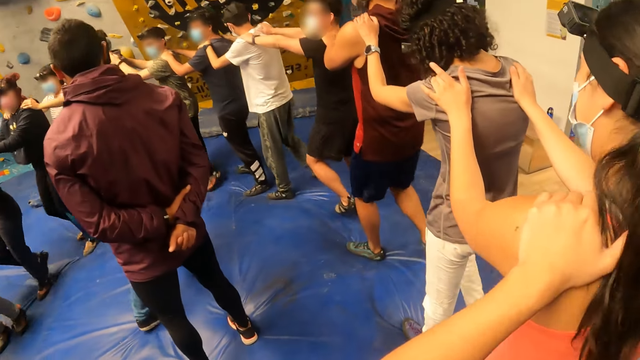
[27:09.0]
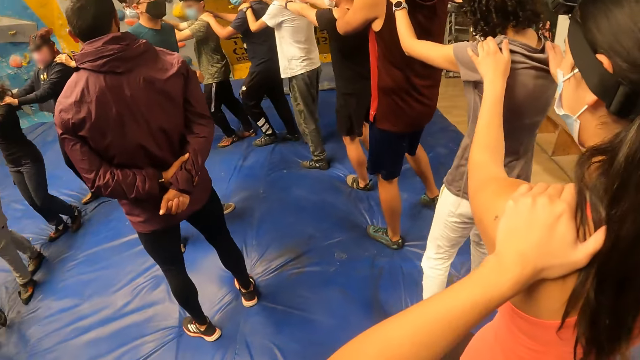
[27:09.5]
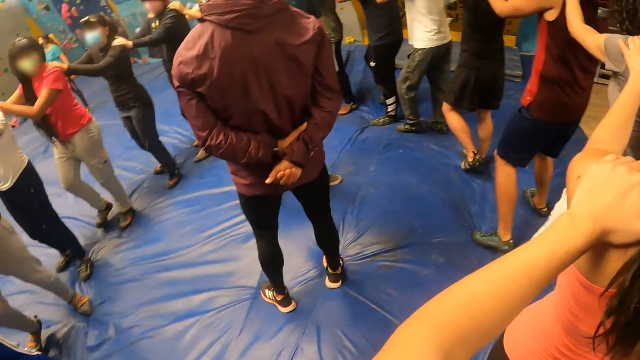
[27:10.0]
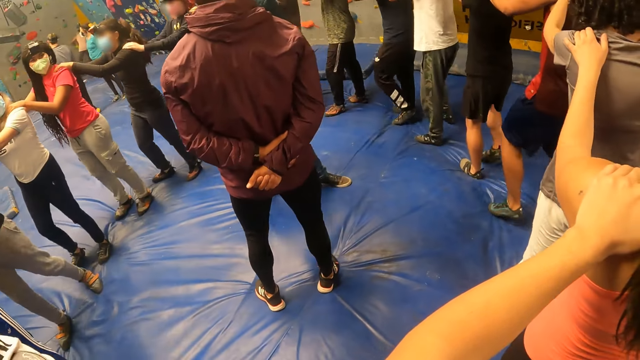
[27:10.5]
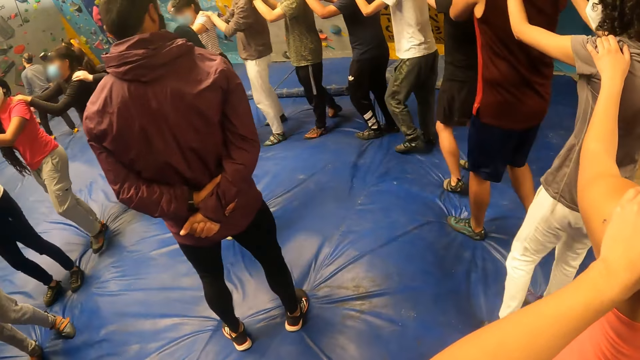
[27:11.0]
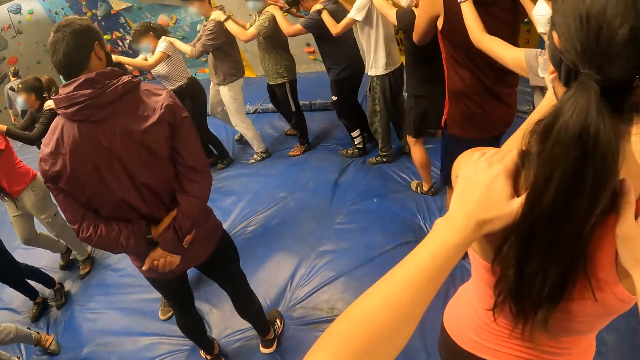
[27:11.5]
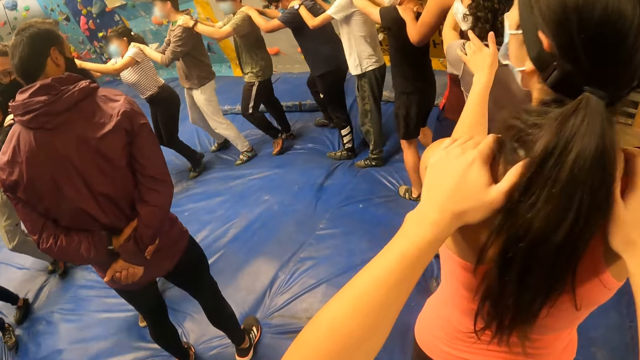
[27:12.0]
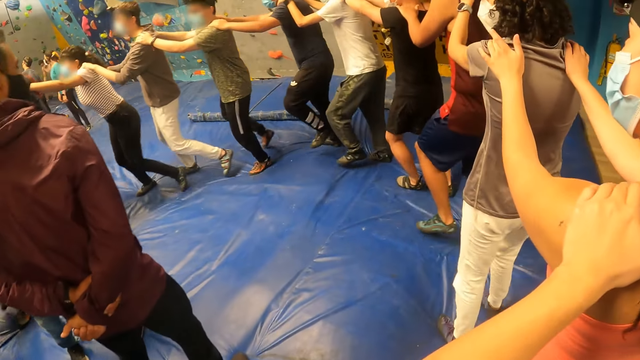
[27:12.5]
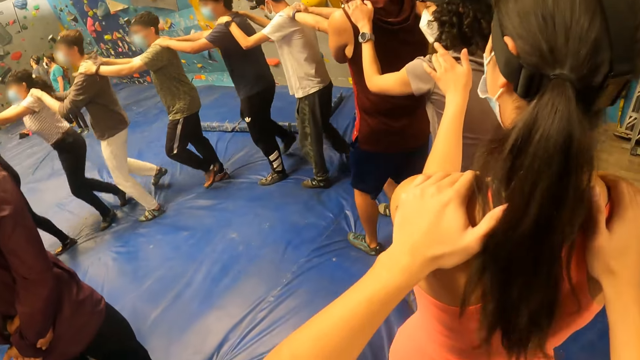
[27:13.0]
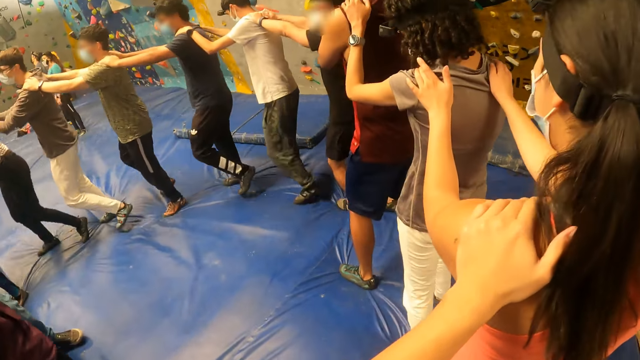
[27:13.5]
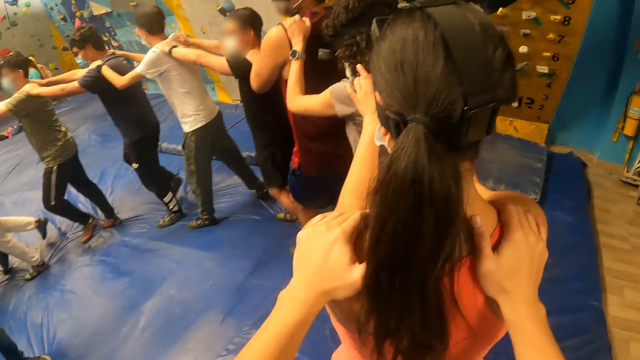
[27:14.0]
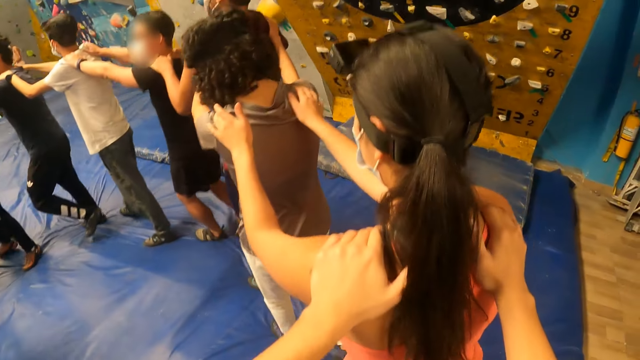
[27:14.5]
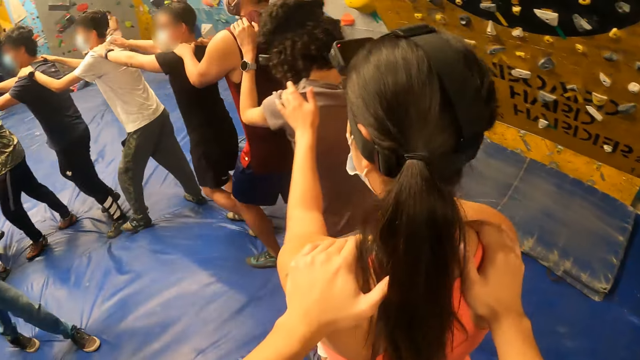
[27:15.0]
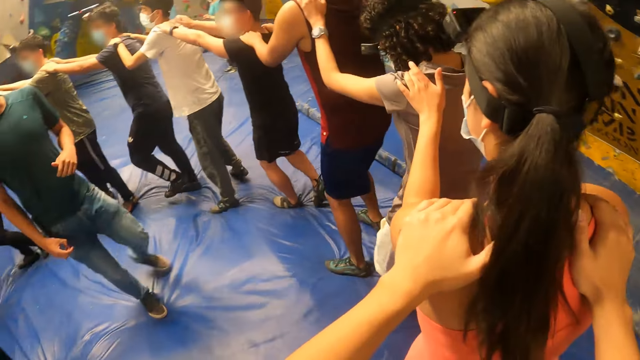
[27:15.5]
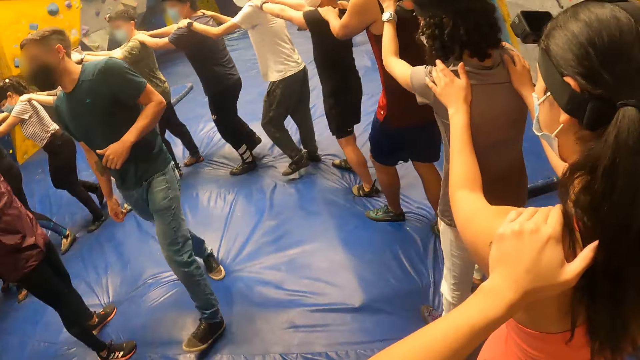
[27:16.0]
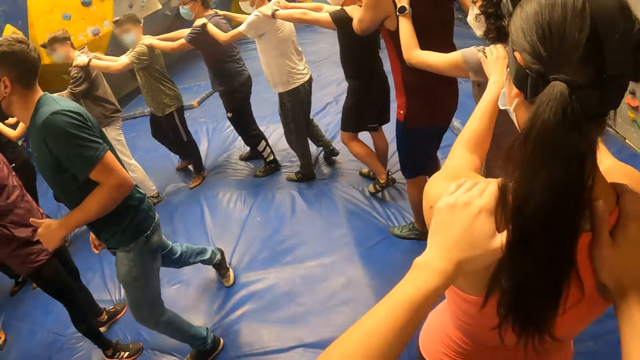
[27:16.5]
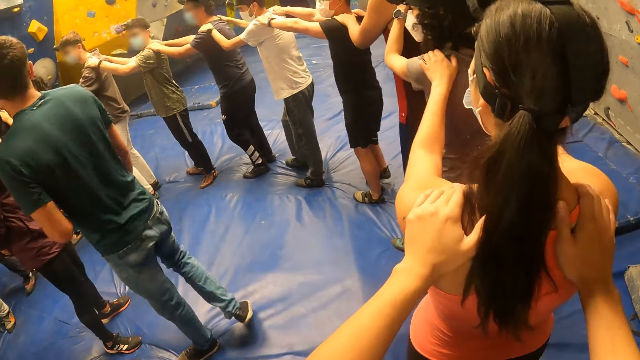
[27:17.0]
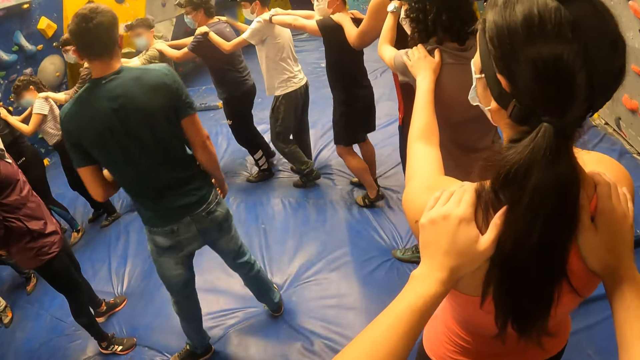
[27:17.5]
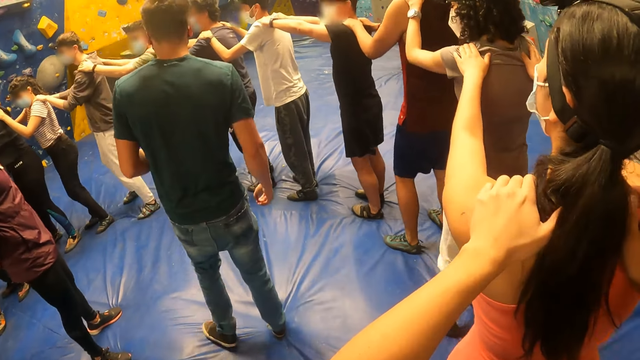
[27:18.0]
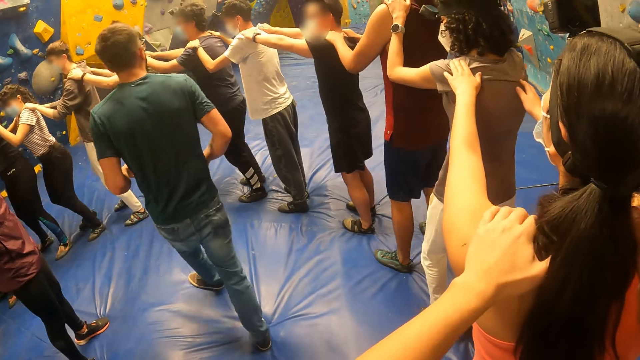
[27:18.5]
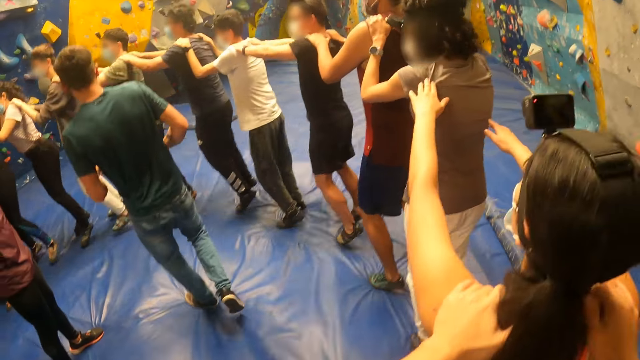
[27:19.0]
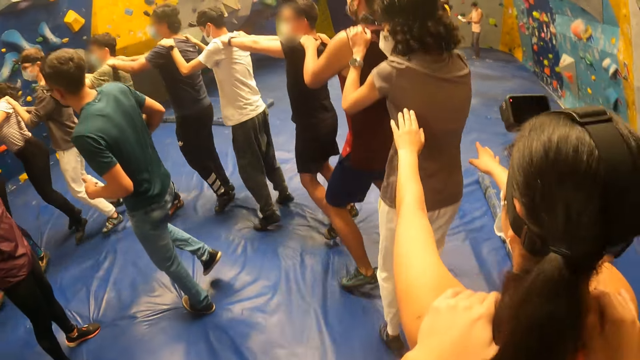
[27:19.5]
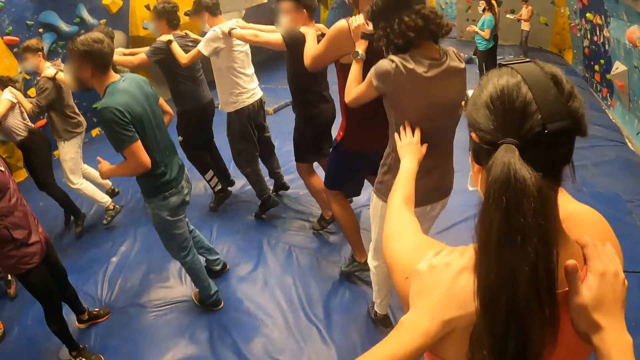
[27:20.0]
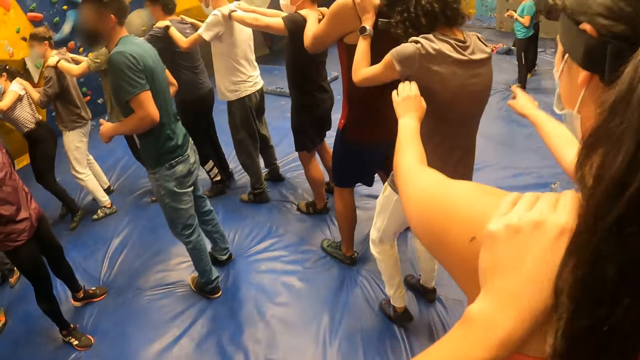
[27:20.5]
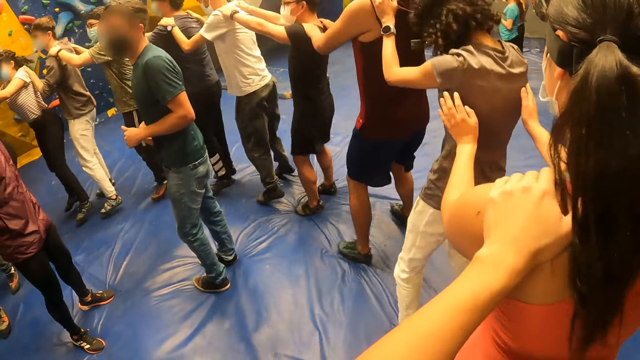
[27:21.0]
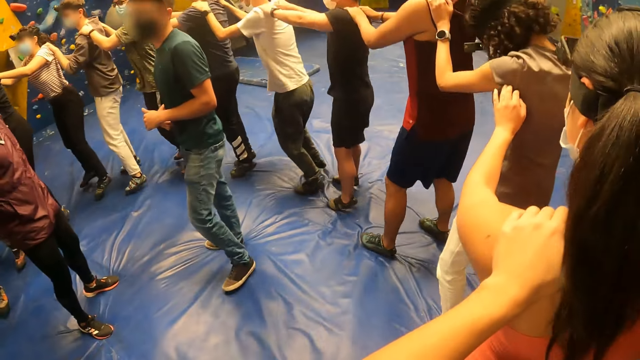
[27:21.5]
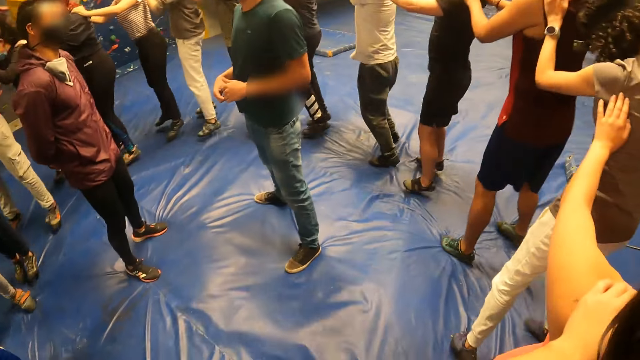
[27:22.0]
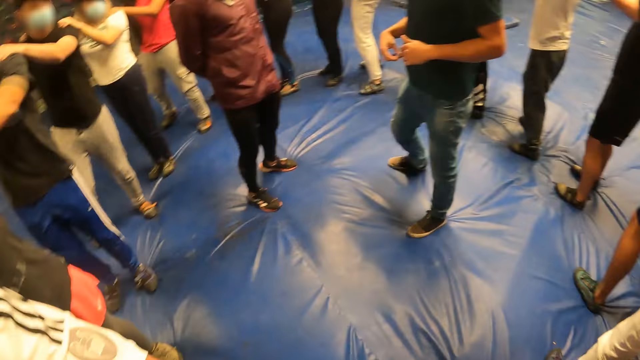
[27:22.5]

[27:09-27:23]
The camera wearer exercises with the group of people round the first man and the other man.

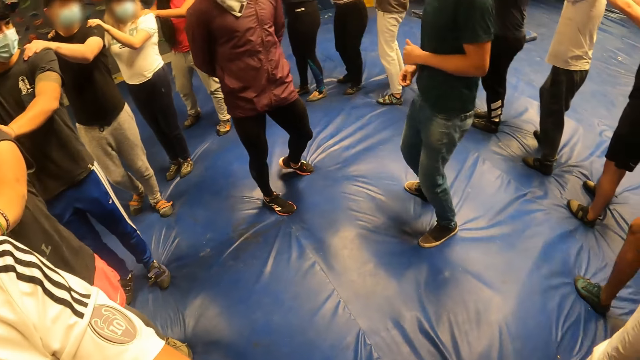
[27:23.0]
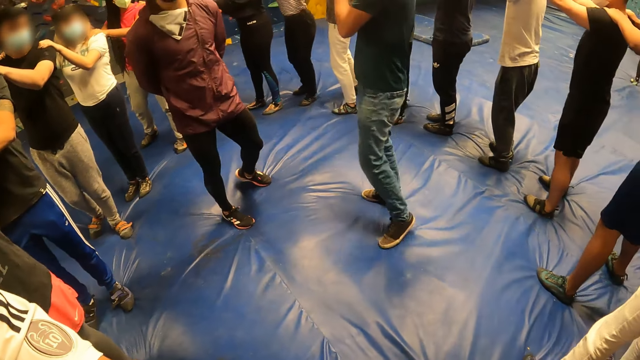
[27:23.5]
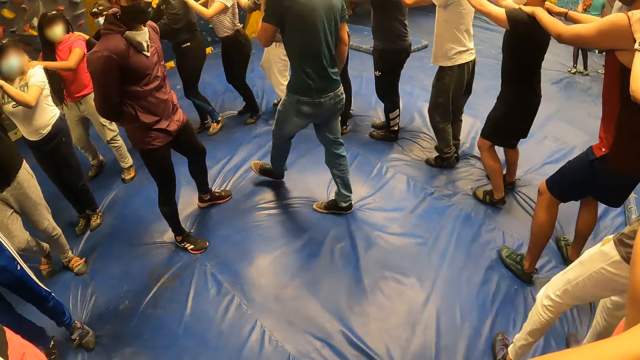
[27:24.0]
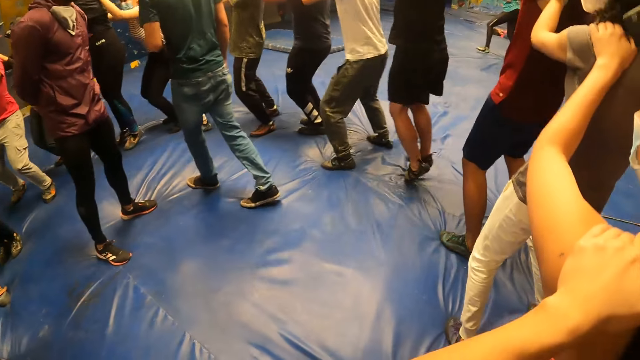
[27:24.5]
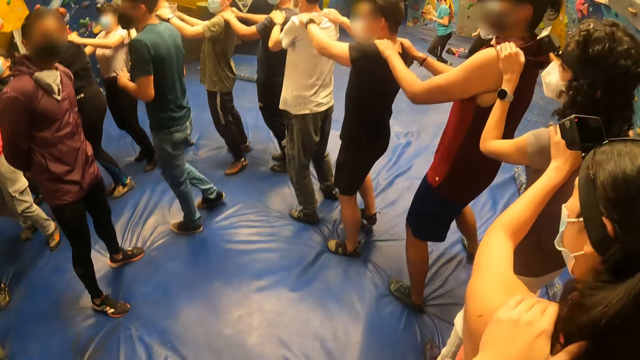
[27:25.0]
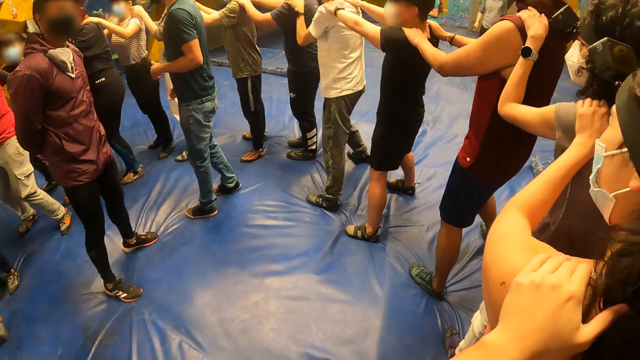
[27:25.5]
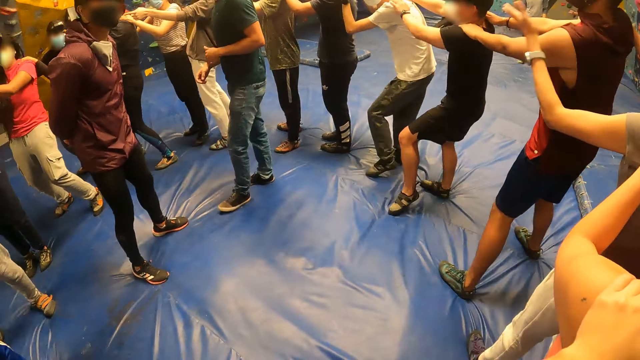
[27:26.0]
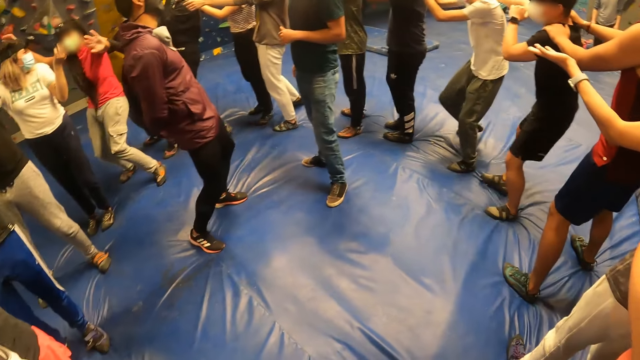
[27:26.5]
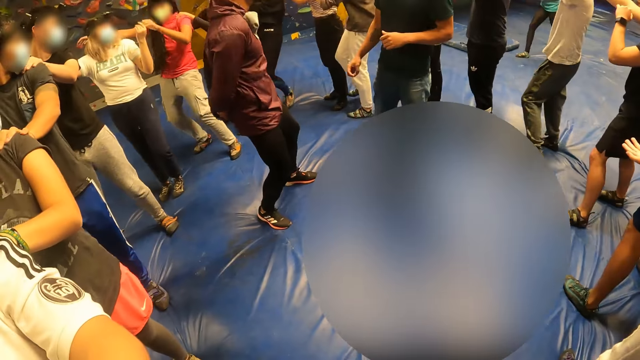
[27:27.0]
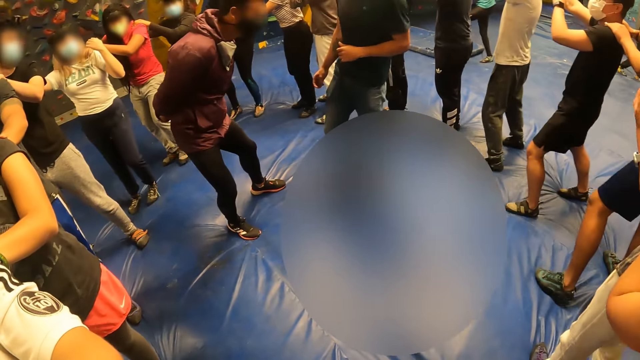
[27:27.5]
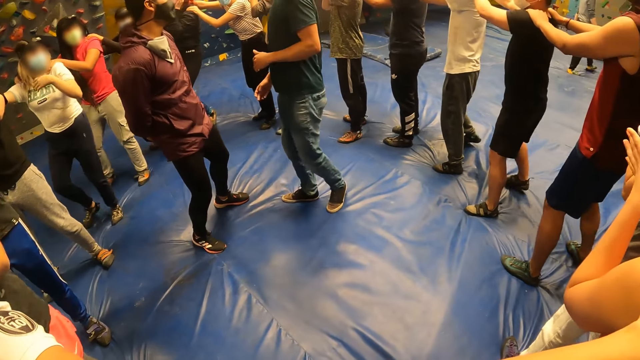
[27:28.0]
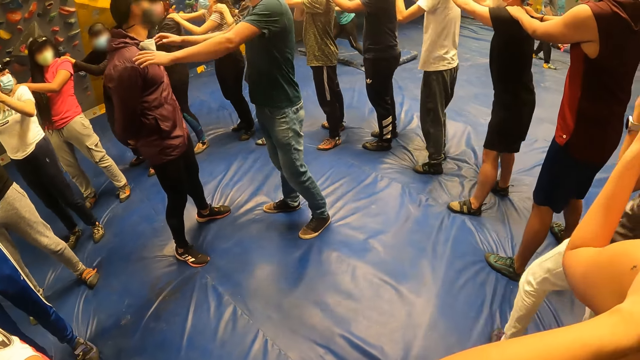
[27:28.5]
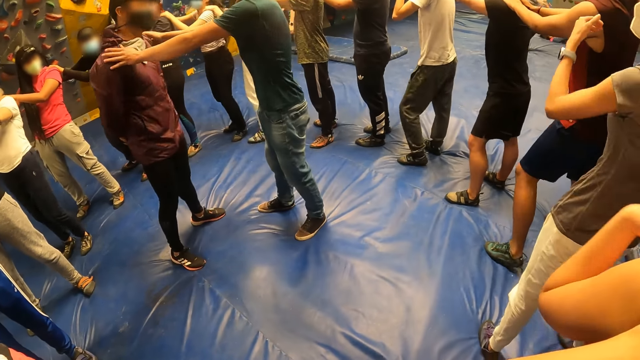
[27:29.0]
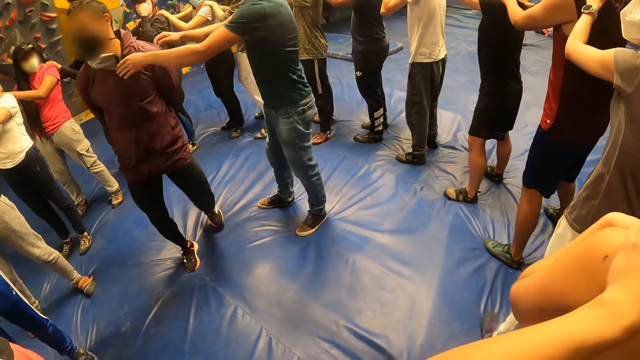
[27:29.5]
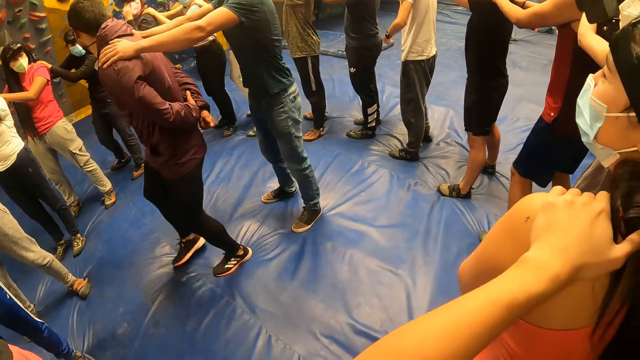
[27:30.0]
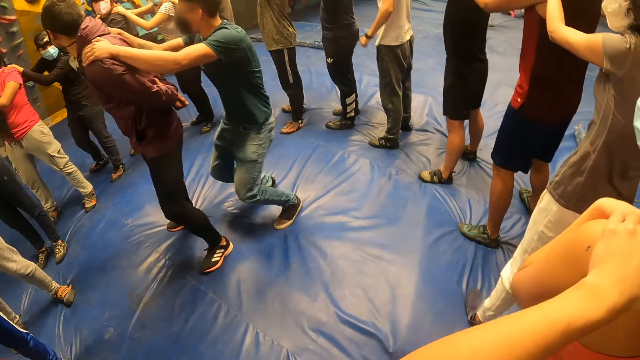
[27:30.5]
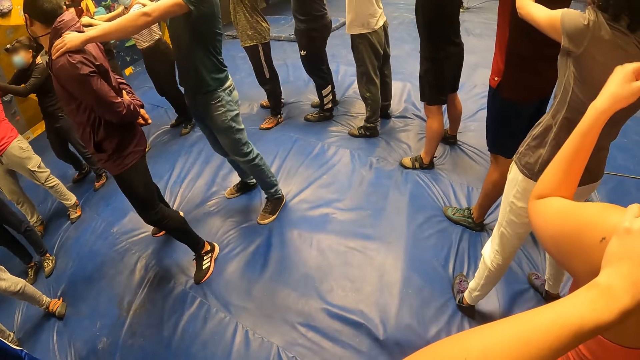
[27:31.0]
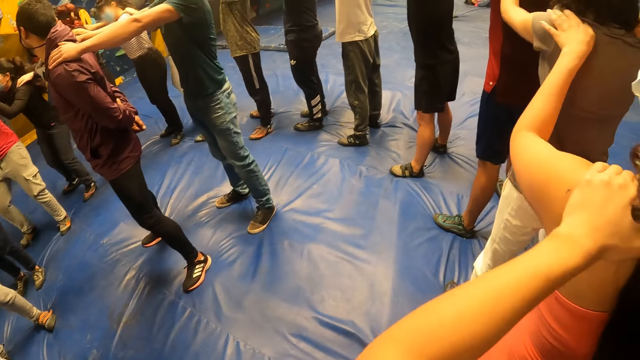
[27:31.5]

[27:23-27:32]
A man turns another man with both hands. The first man places both hands on the other man's shoulders.
